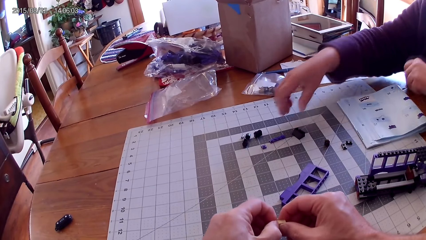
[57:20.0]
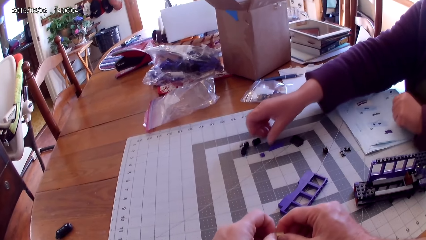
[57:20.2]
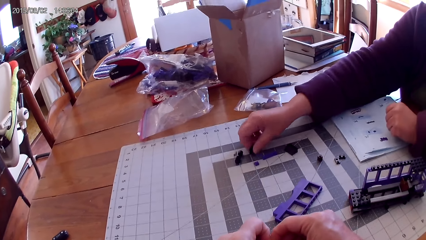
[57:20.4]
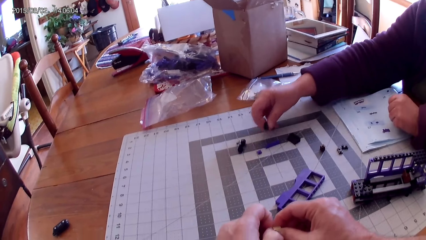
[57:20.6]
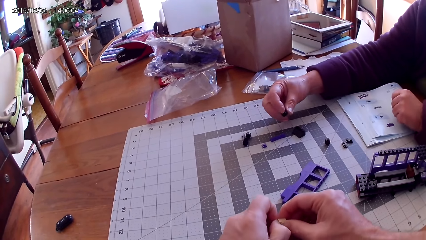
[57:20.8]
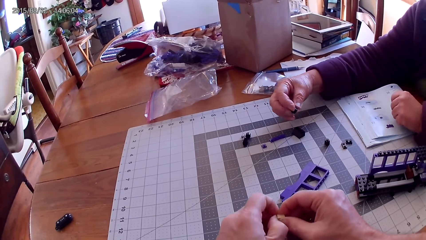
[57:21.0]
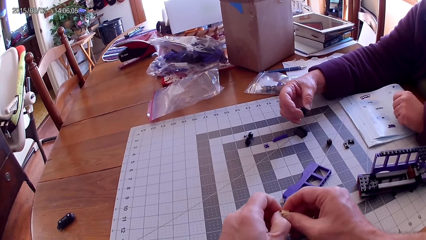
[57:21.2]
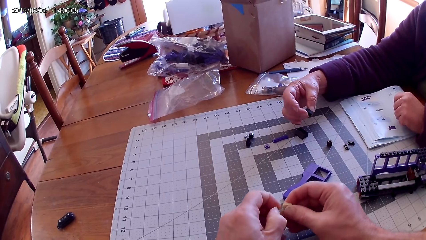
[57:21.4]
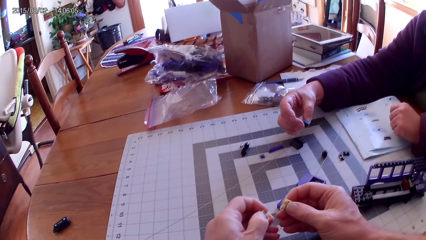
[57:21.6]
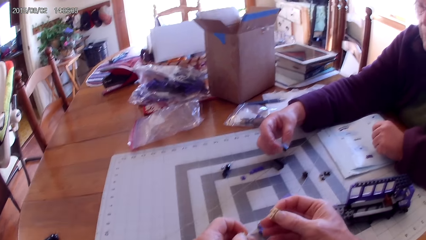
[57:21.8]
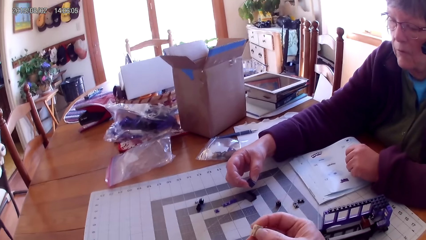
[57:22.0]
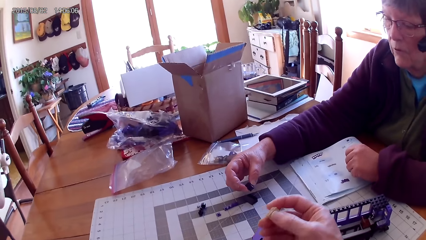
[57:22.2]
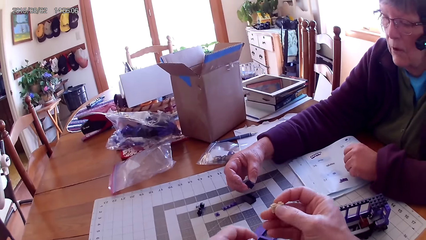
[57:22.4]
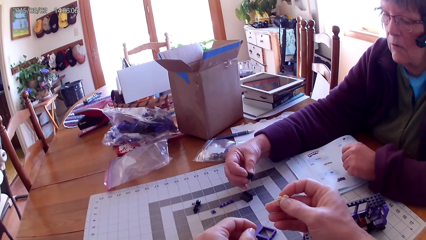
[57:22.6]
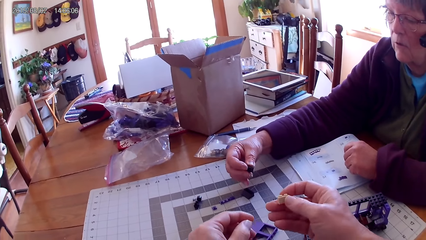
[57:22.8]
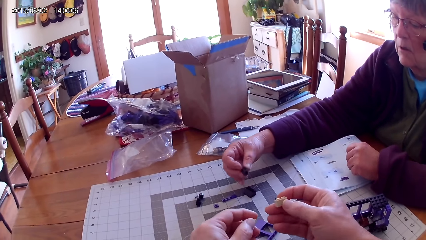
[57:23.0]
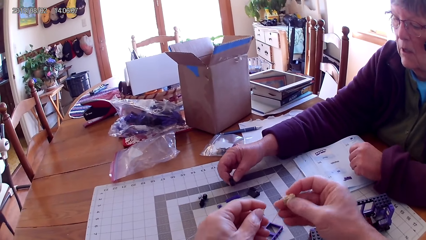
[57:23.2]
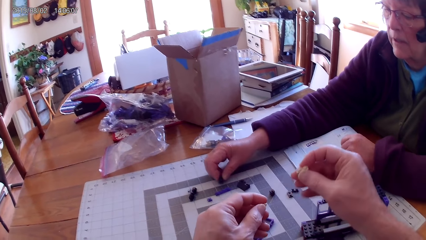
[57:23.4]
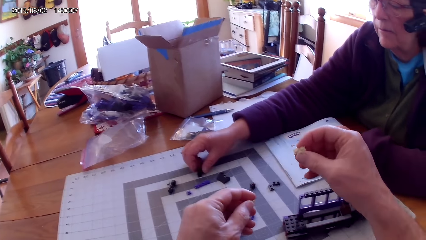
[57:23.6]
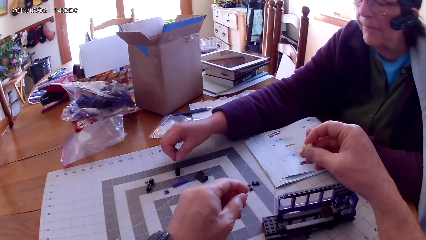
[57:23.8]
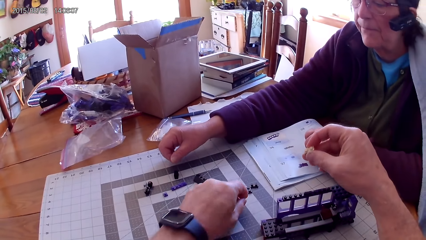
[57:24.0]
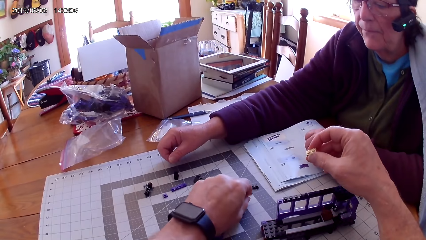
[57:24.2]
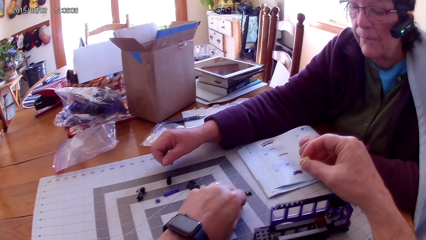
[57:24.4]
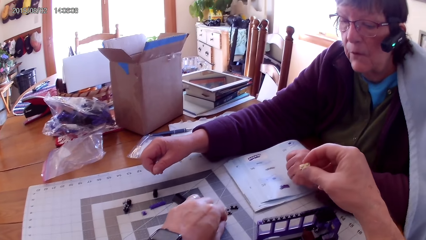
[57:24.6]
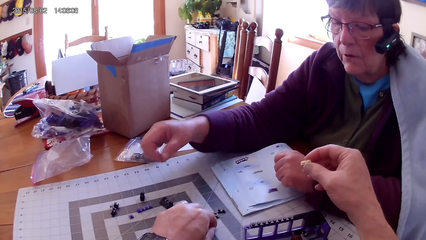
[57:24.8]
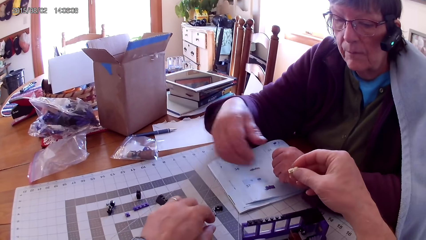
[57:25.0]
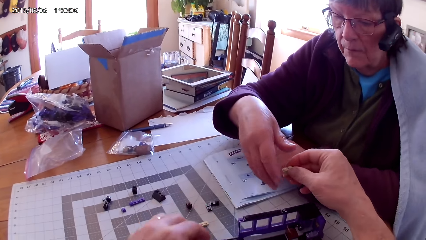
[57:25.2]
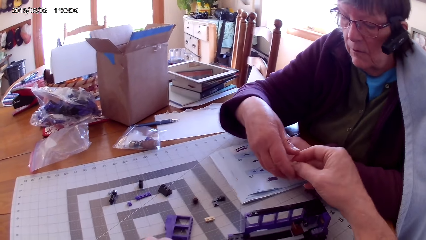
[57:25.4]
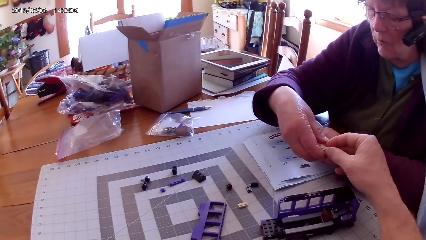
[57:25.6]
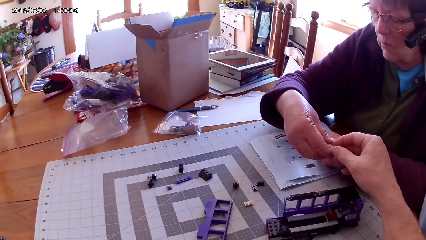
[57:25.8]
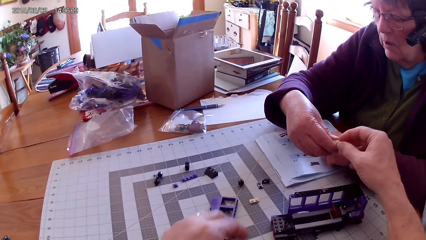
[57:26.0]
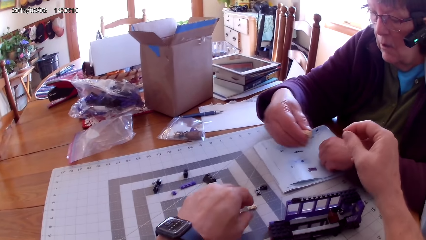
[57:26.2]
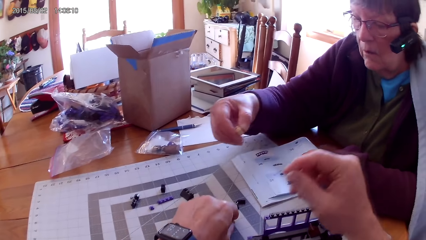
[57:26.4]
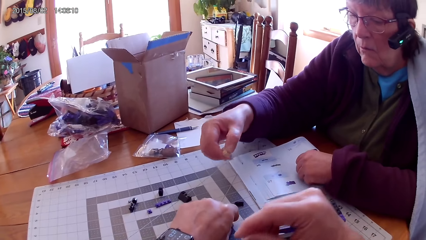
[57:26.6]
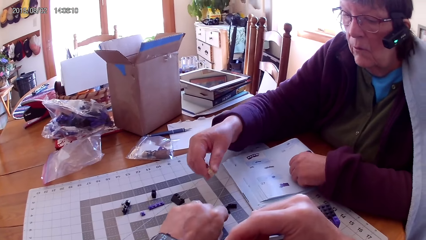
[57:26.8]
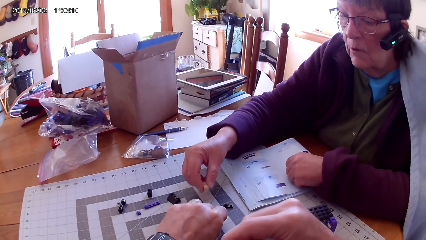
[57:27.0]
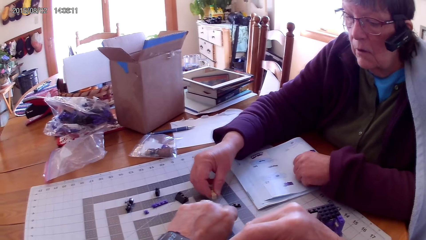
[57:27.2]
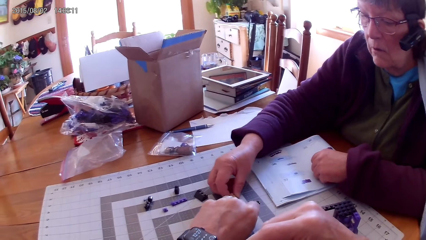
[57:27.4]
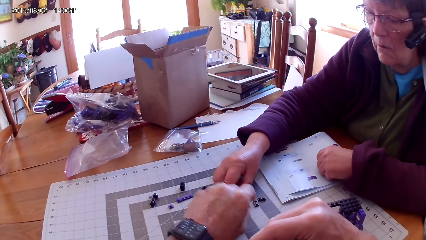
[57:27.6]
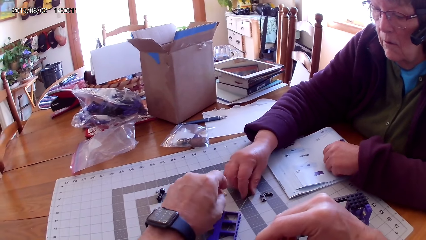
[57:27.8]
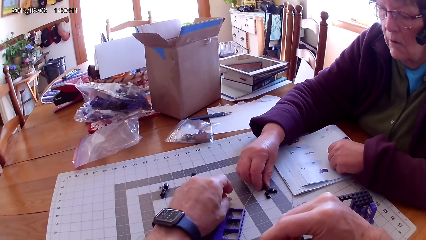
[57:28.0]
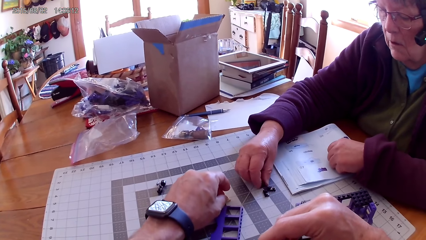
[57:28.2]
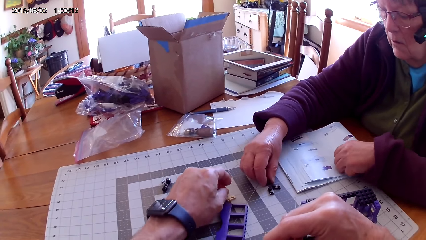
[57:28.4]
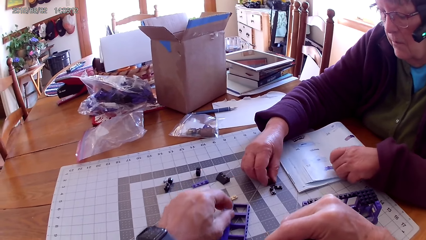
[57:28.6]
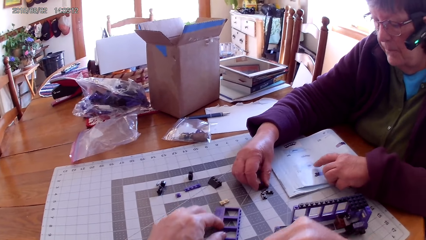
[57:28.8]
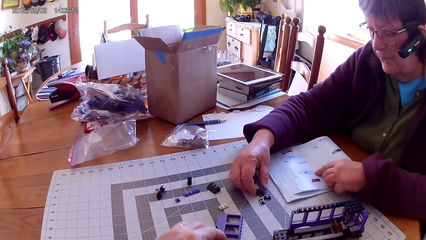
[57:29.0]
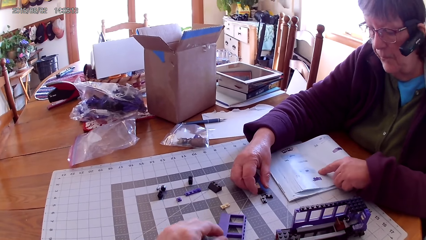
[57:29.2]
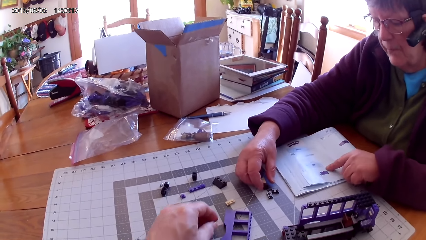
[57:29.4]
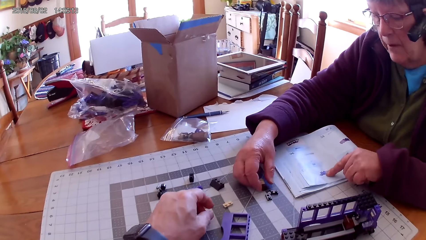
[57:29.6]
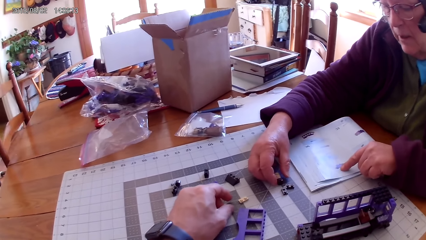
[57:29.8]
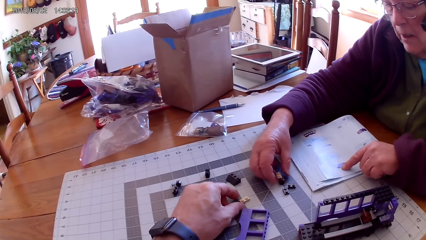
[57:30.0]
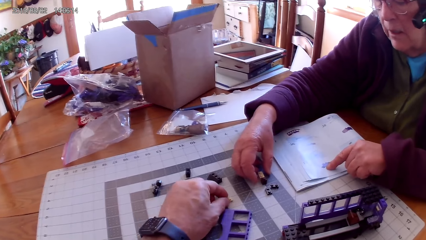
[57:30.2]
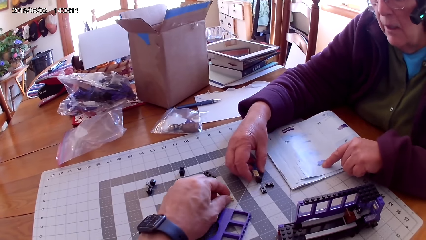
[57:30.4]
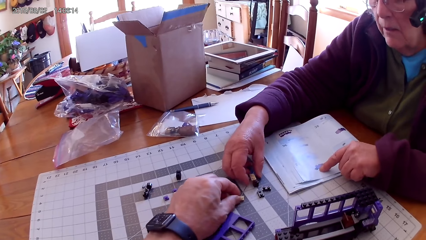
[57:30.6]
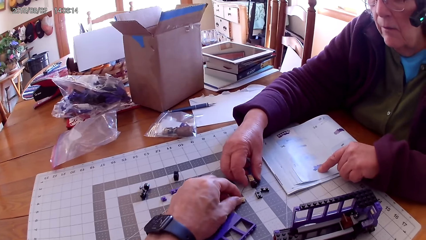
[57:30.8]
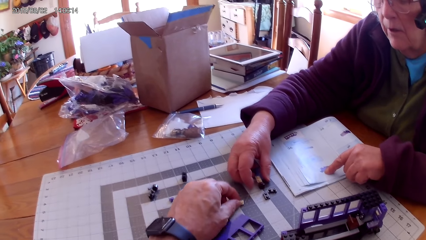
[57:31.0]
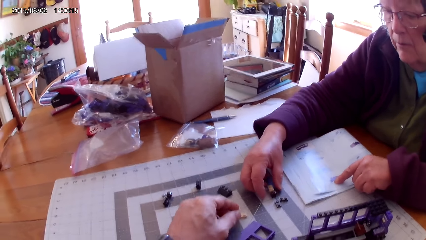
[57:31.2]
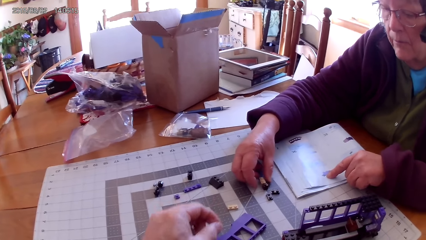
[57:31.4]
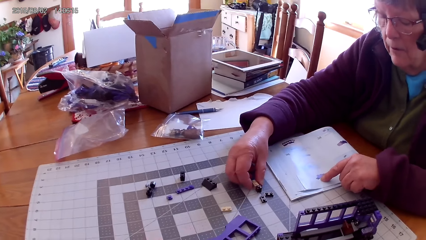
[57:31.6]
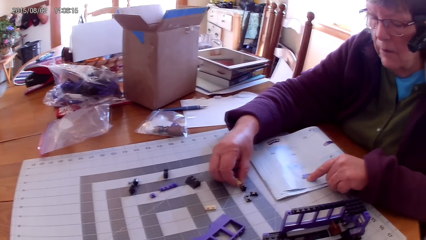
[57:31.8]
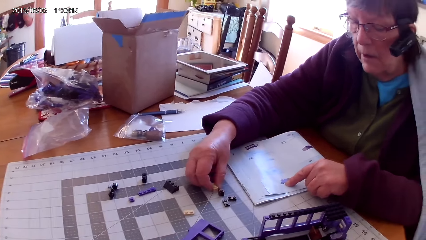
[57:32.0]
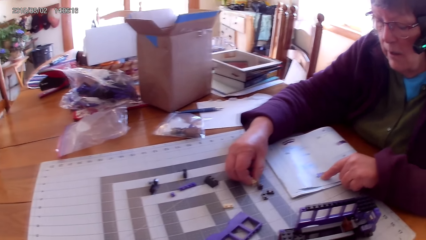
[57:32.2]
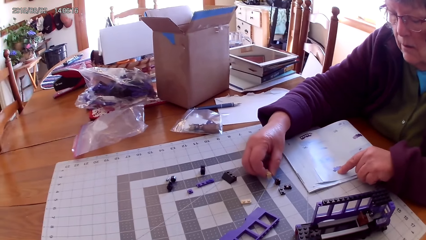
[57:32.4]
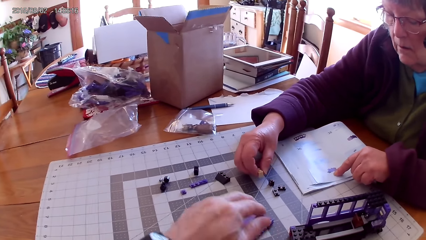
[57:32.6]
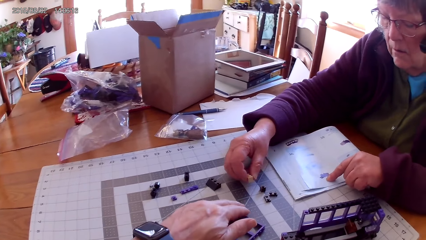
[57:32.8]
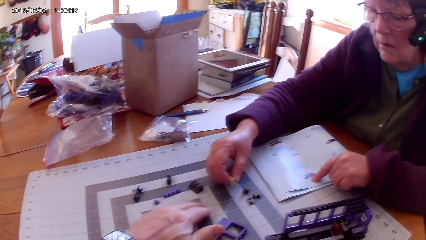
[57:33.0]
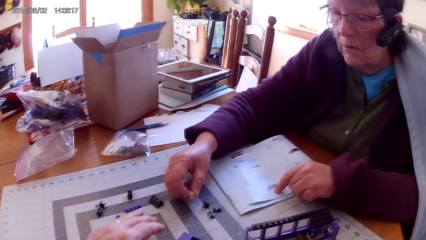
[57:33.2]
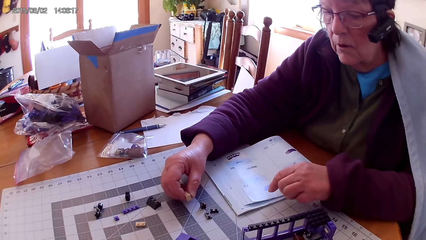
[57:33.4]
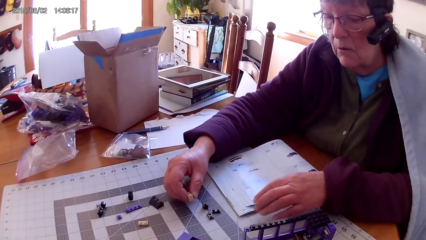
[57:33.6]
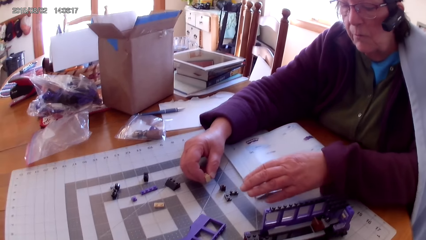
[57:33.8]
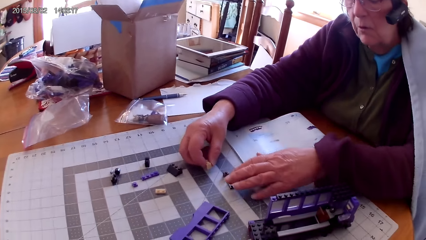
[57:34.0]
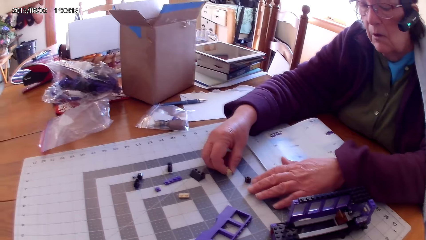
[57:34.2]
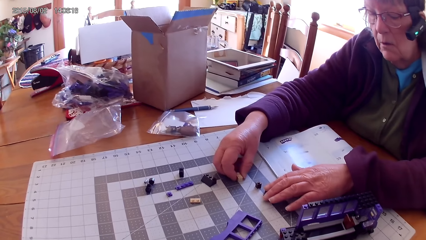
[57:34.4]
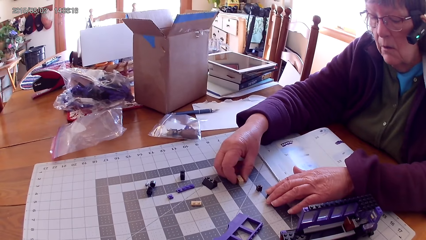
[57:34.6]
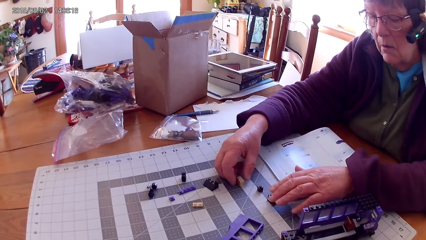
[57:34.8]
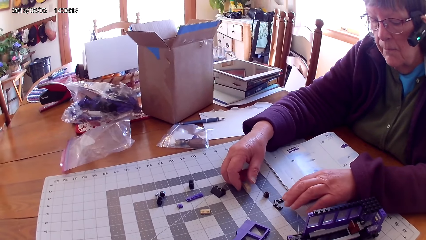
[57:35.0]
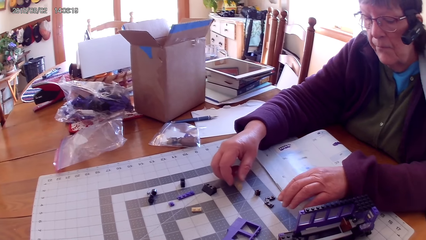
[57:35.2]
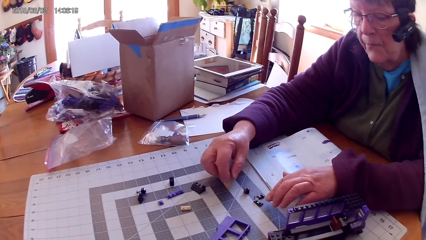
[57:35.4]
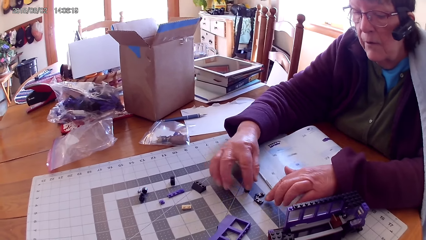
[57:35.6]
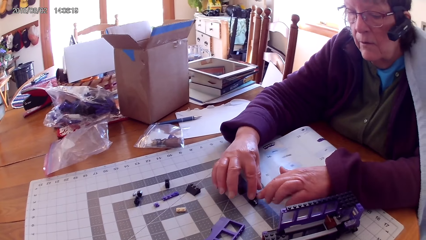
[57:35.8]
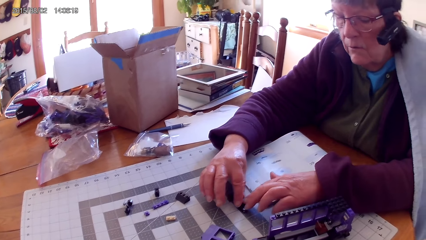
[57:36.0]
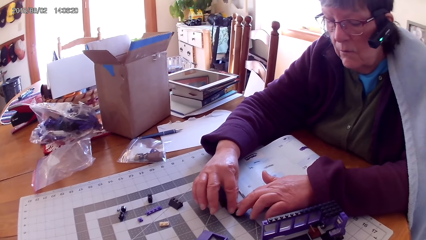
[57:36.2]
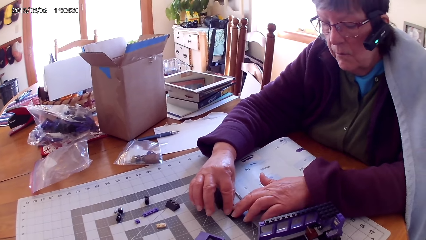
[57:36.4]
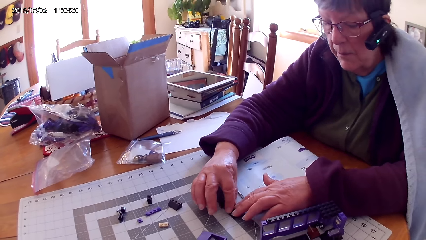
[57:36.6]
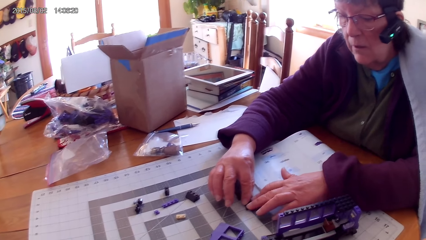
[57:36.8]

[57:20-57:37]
A lady picks up the lego piece from the table. The lady holds the lego piece. The camera wearer fixes the lego piece. The lady places the lego piece on the table. The camera wearer puts a plastic interlocking block on the table. They give the lego piece to the lady. They move plastic interlocking blocks on the table. The lady places the lego piece on the table. The lady points at a drawing on a book. The camera wearer places the lego piece on the table. The lady reads the lego book. The lady picks up the lego piece. The lady touches the plastic interlocking blocks on the table. The lady picks up the lego piece again.
